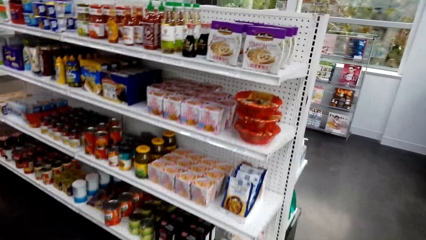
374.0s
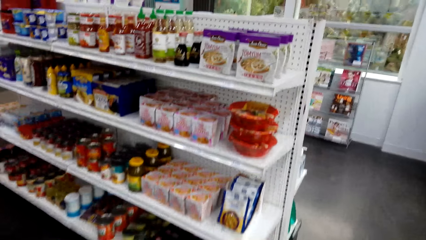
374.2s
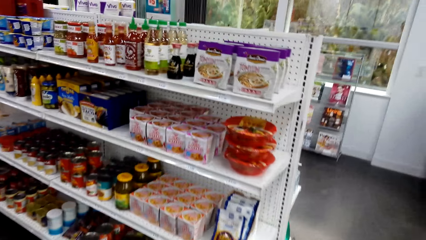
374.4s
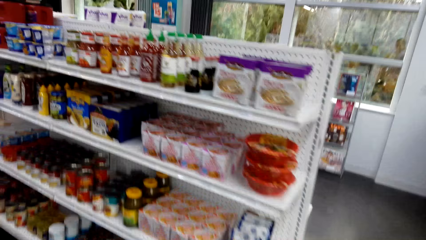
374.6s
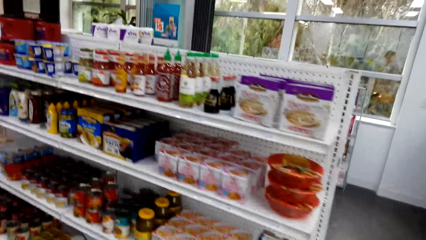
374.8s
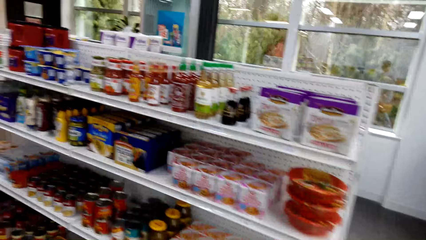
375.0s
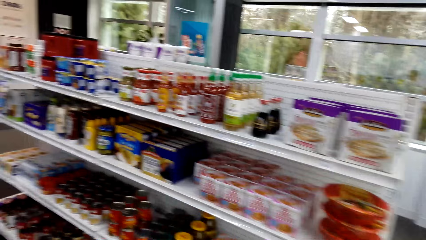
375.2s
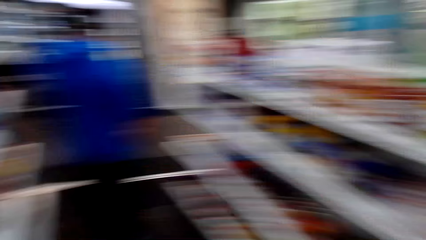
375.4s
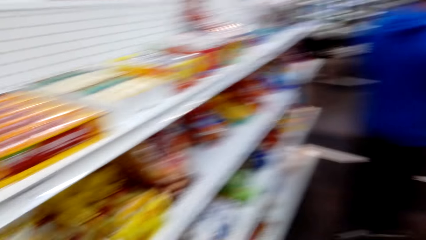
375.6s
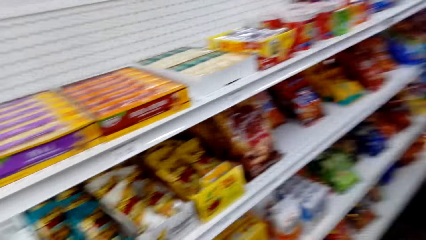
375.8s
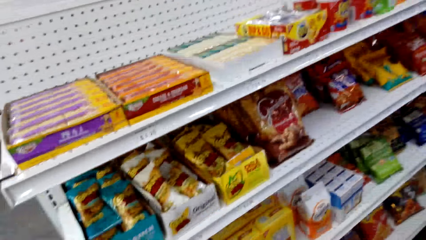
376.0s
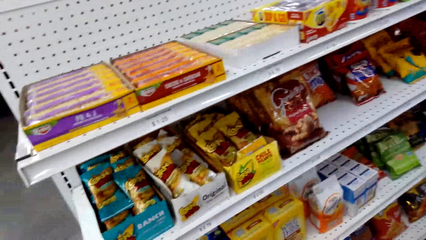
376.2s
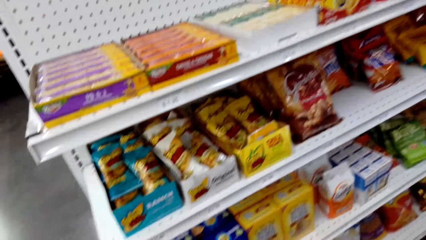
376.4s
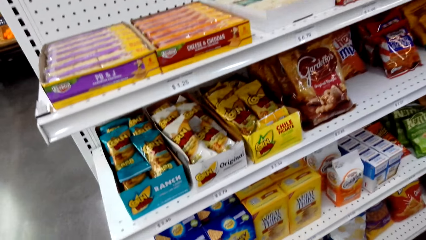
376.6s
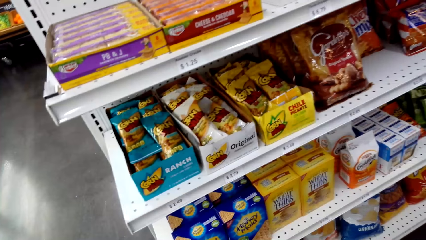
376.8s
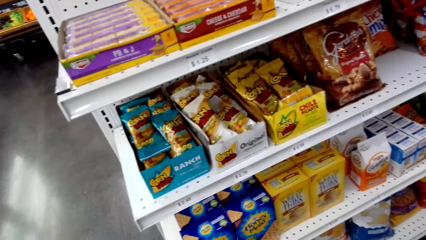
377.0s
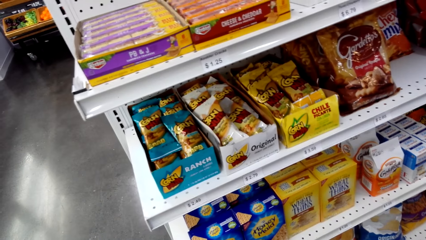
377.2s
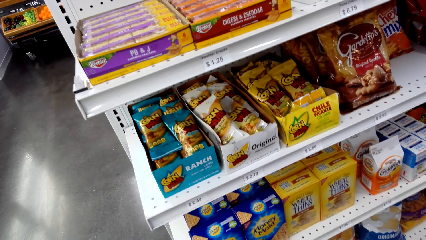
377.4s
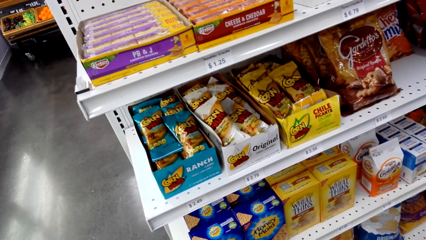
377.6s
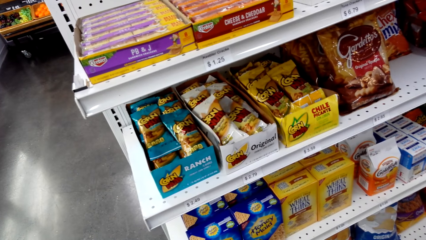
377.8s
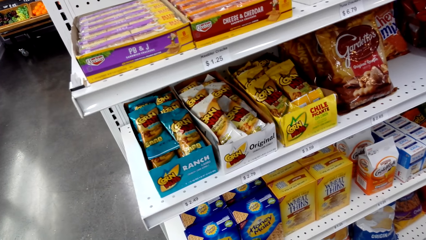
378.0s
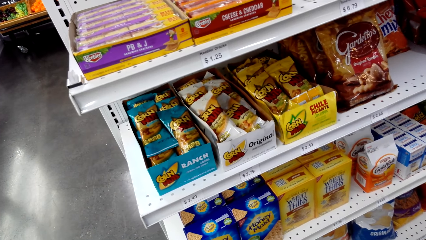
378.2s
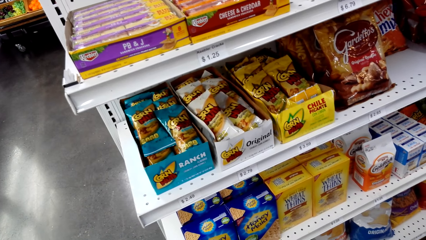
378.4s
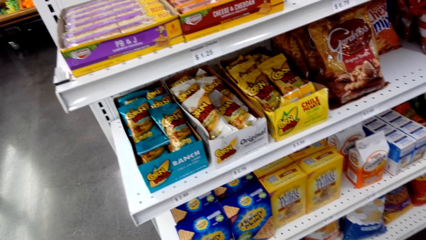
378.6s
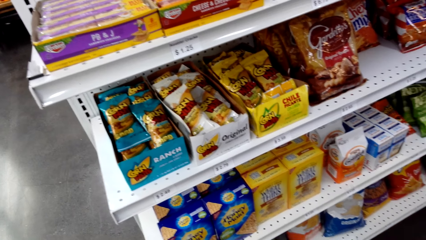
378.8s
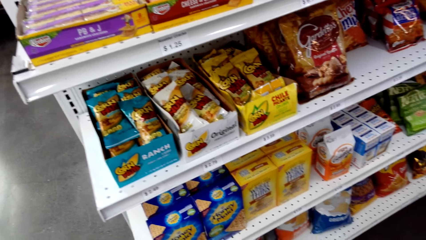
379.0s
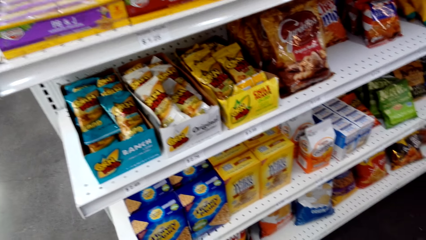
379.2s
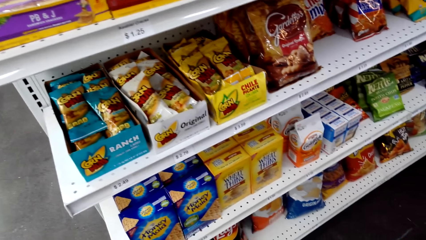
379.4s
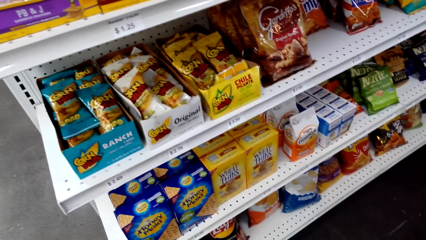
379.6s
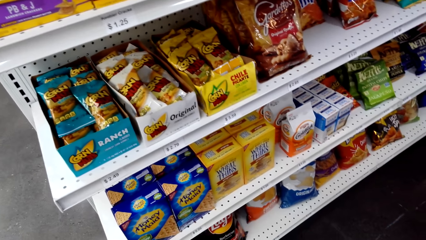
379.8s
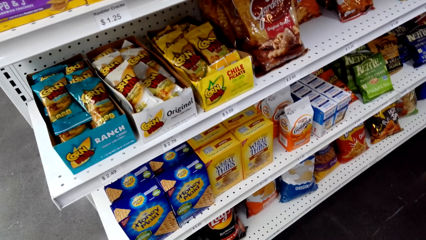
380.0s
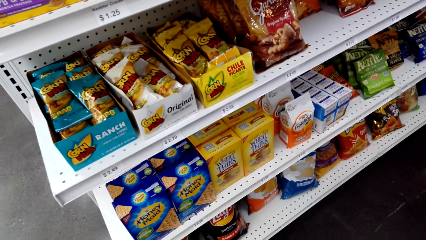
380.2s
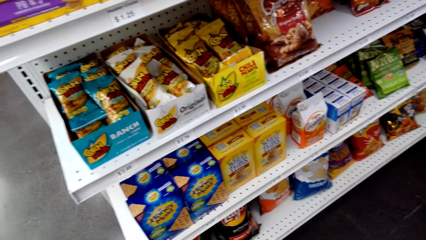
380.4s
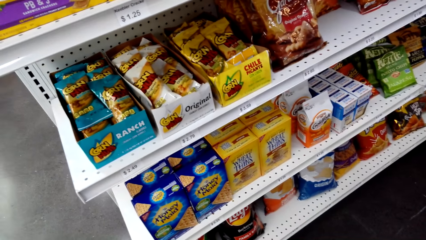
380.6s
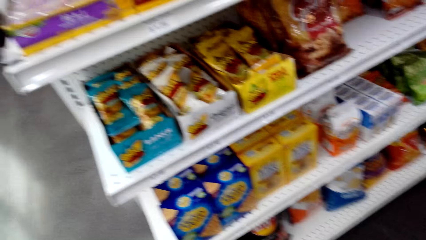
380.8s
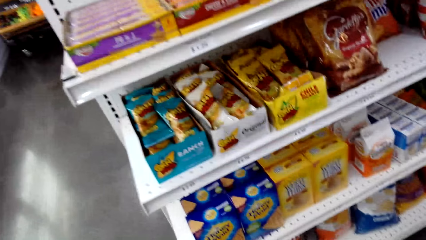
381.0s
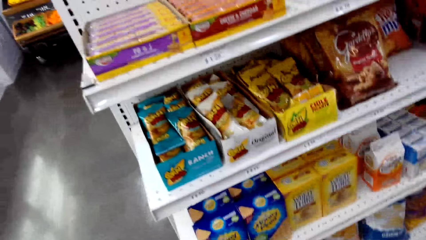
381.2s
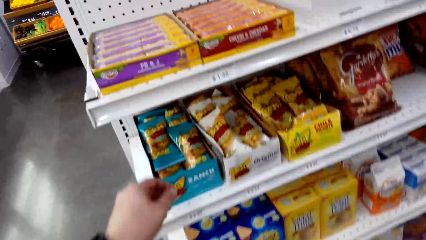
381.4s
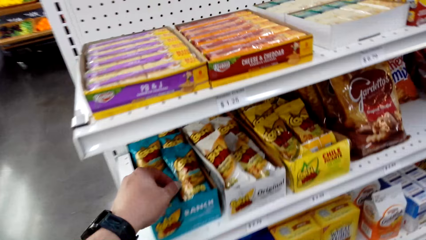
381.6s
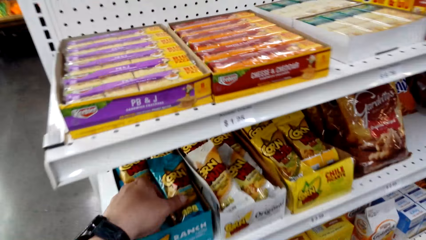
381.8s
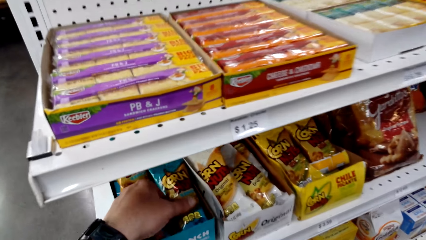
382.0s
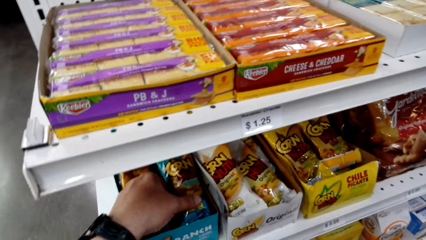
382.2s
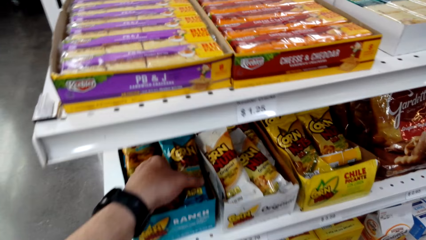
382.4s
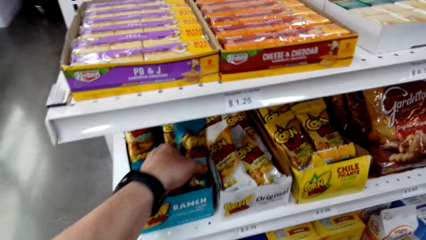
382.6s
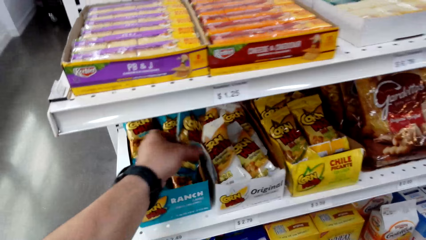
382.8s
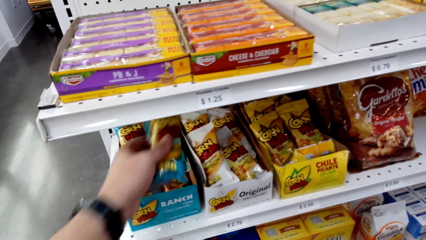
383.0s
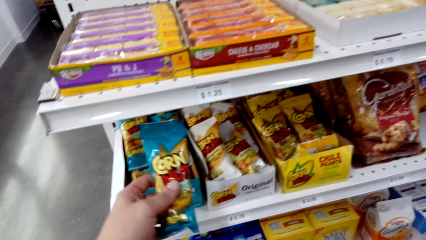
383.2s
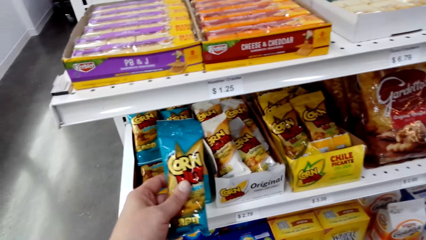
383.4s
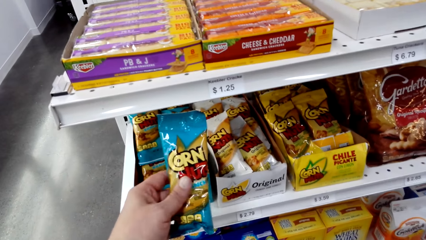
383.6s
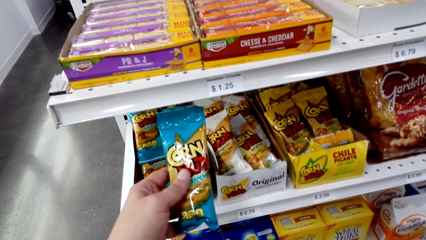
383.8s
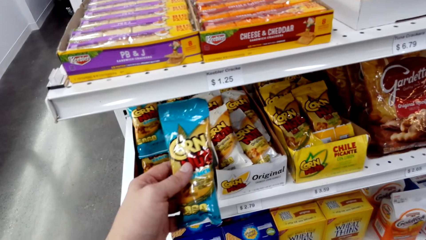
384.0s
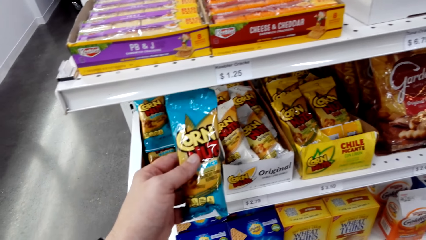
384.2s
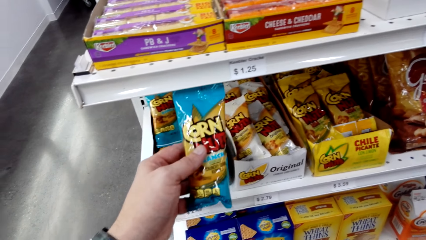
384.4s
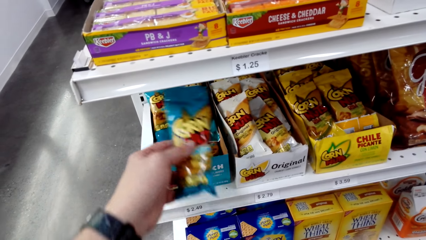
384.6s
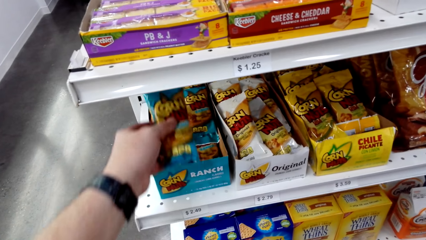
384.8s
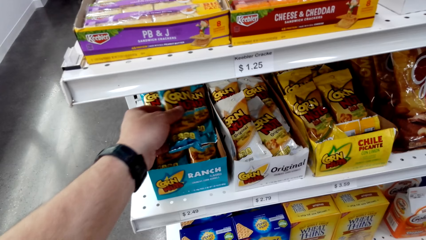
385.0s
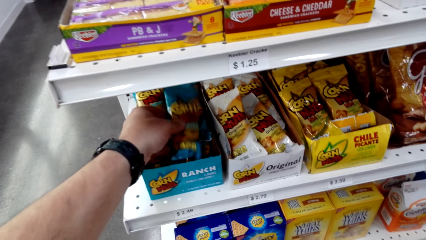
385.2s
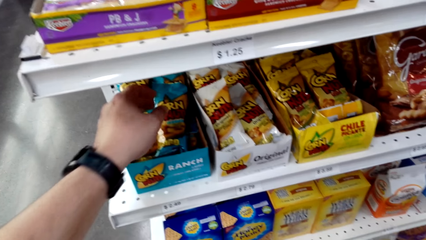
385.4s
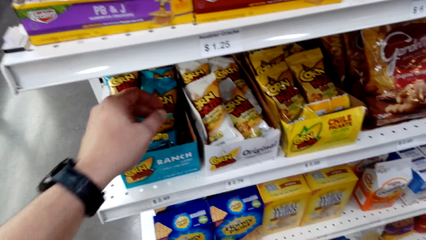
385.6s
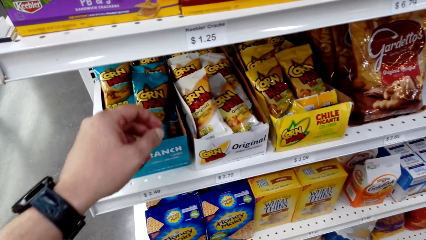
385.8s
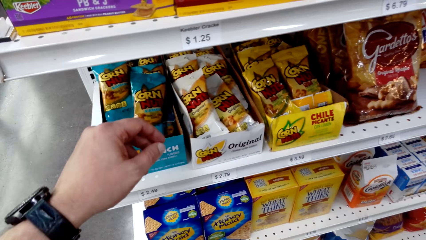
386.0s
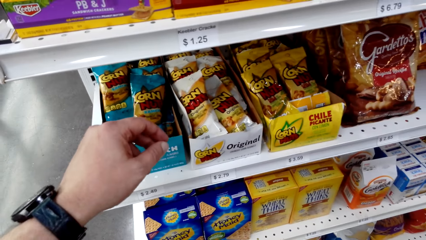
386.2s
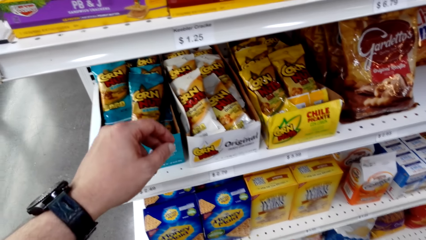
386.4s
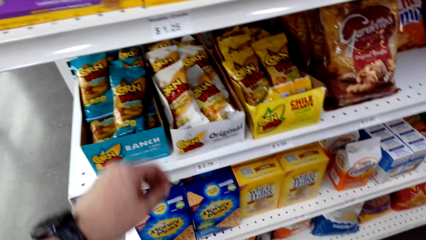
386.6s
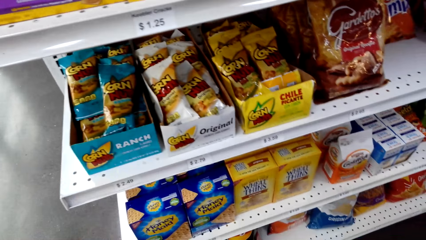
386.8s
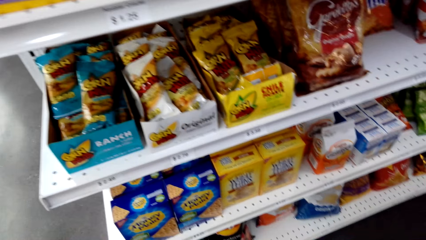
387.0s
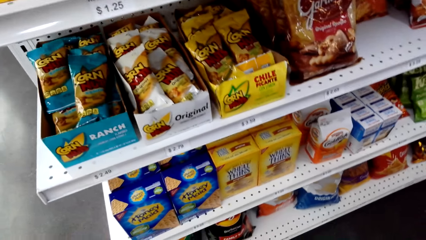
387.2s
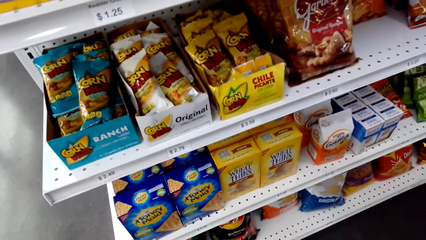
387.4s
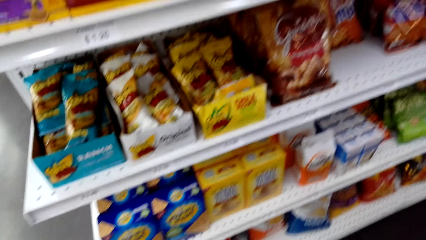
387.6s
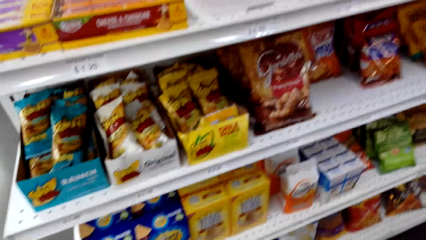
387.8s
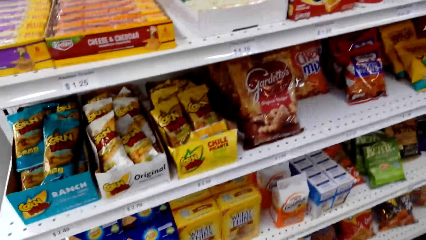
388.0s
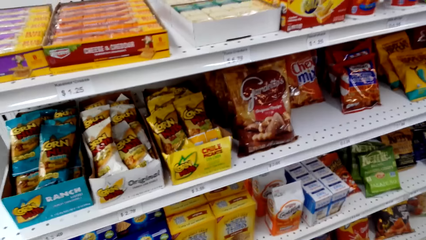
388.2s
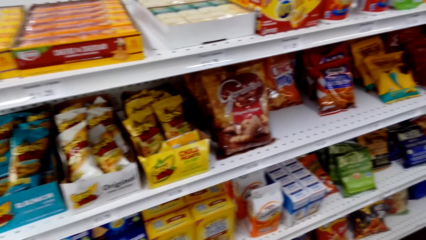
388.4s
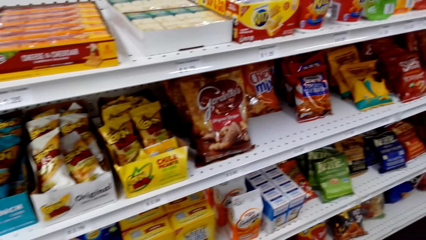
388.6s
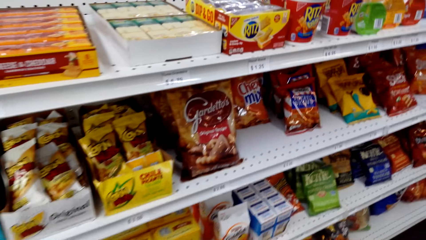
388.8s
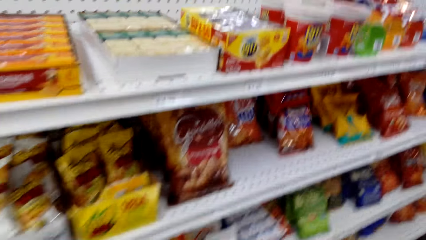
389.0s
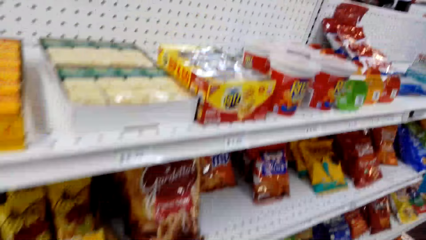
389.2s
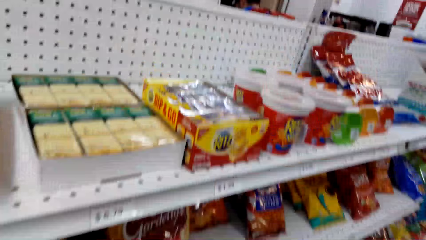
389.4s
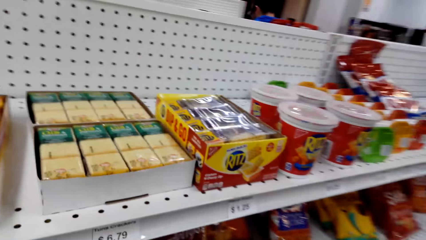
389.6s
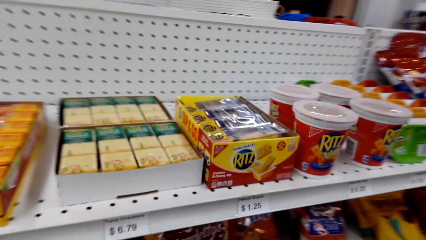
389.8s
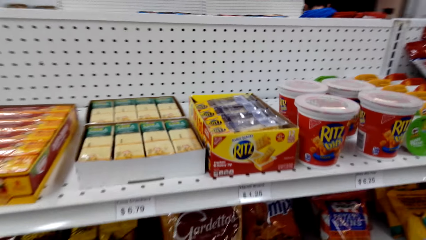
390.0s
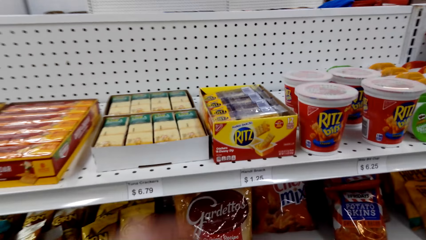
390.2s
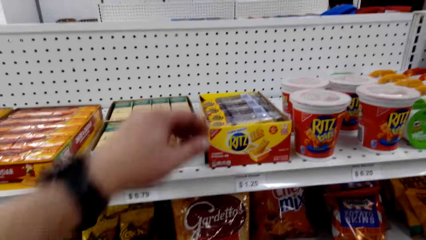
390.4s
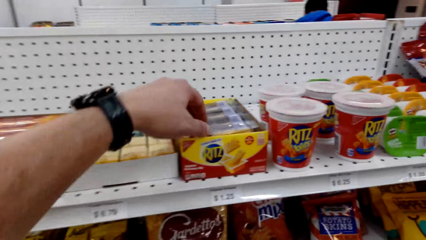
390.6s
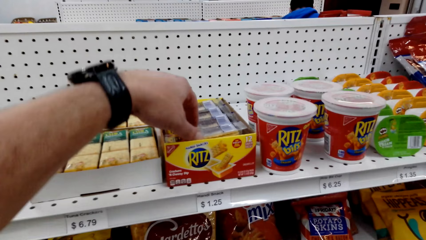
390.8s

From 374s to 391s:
The camera wearer walks in the supermarket. They look around. They pick up corn. They put the corn on the shelf, in the box. They walk around the room. They look around.
